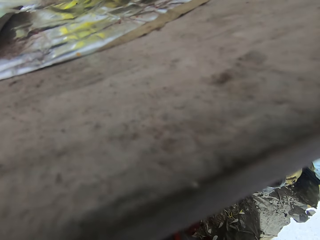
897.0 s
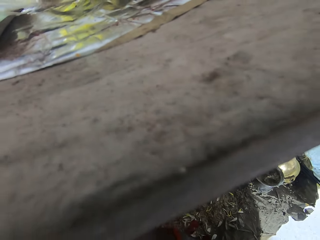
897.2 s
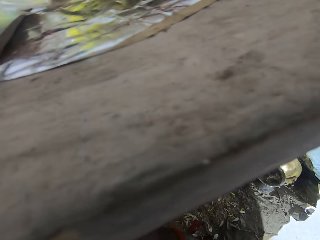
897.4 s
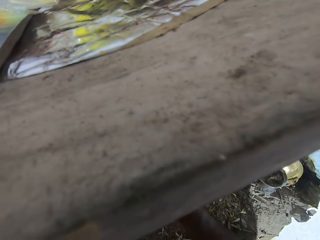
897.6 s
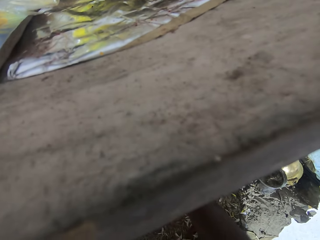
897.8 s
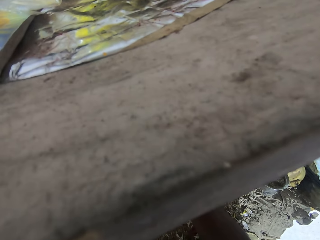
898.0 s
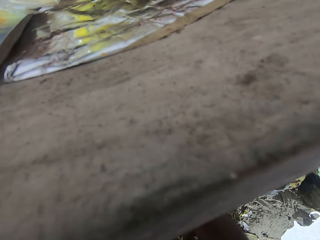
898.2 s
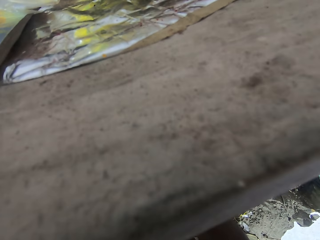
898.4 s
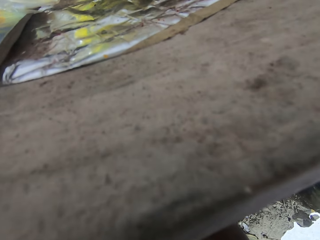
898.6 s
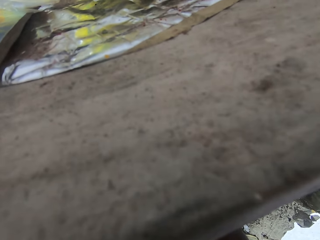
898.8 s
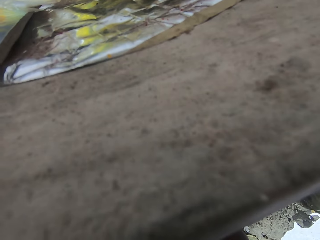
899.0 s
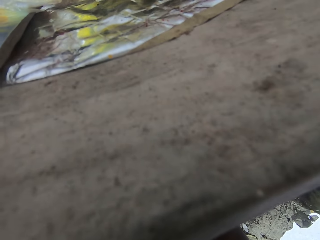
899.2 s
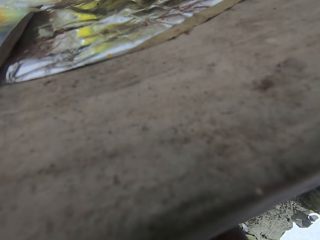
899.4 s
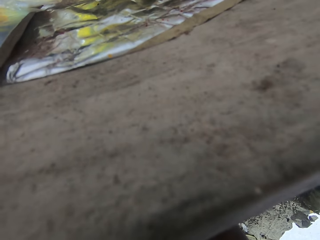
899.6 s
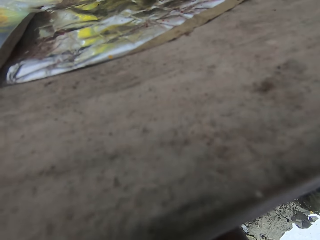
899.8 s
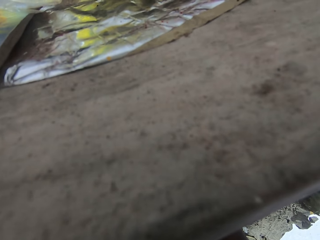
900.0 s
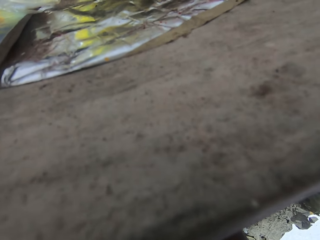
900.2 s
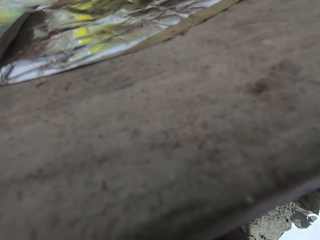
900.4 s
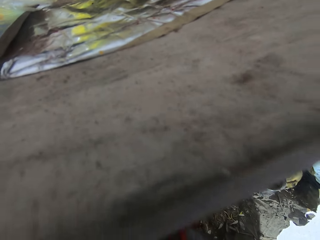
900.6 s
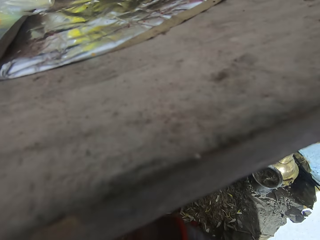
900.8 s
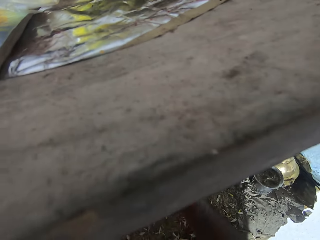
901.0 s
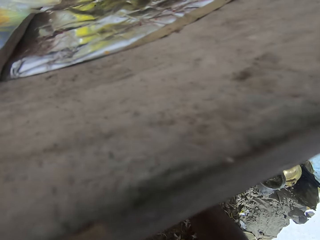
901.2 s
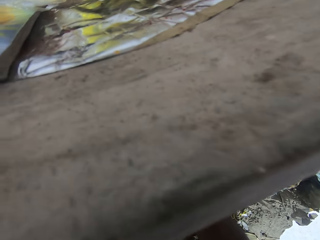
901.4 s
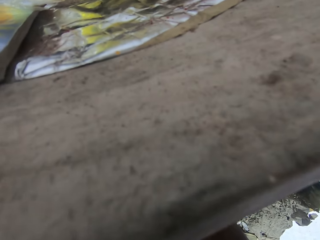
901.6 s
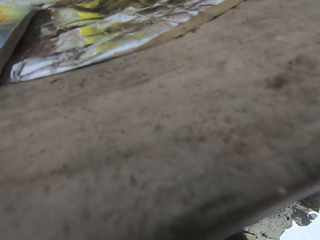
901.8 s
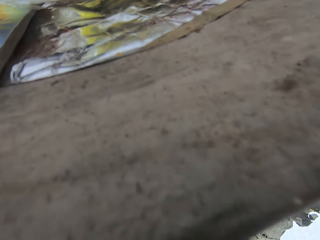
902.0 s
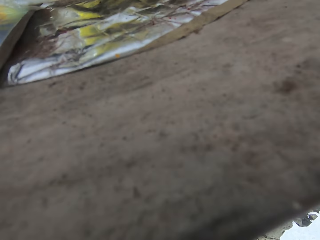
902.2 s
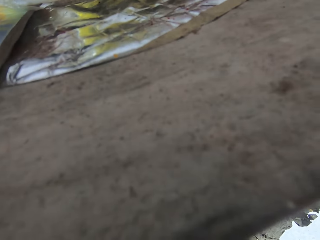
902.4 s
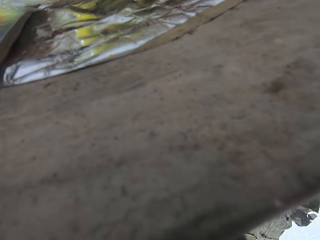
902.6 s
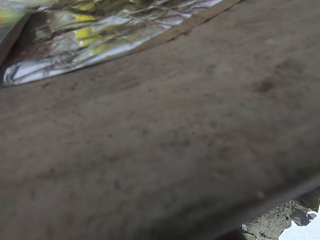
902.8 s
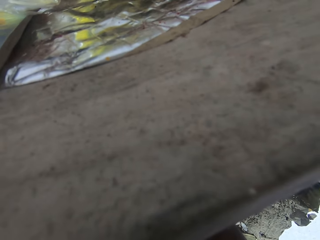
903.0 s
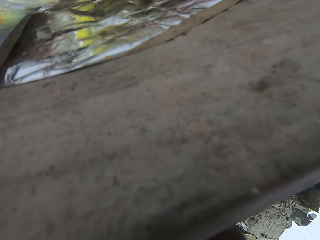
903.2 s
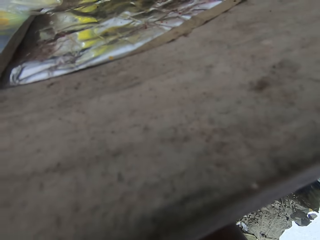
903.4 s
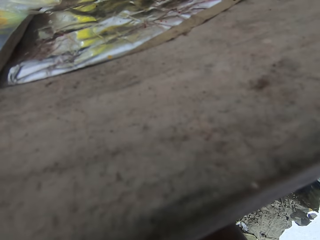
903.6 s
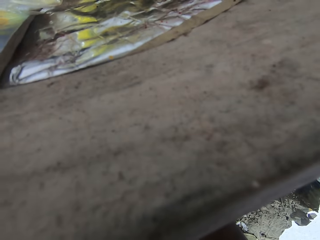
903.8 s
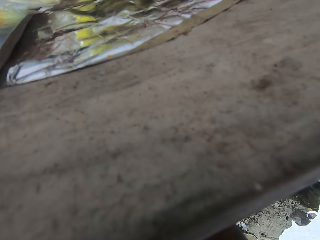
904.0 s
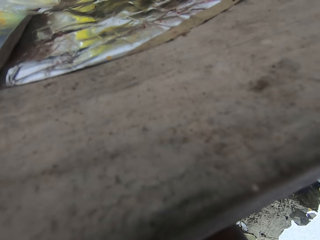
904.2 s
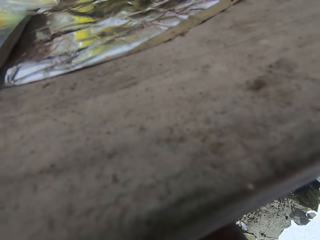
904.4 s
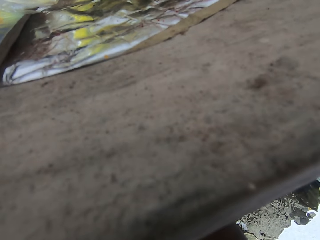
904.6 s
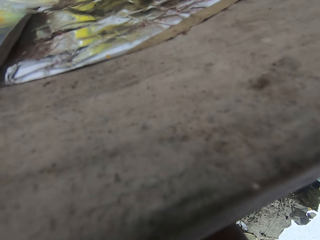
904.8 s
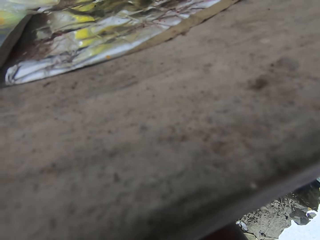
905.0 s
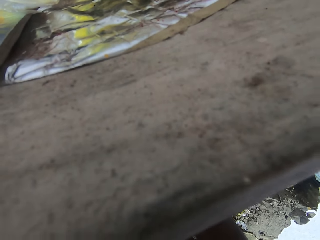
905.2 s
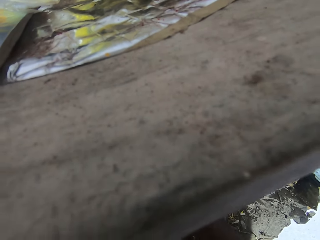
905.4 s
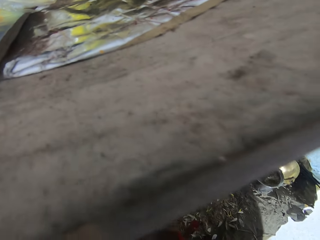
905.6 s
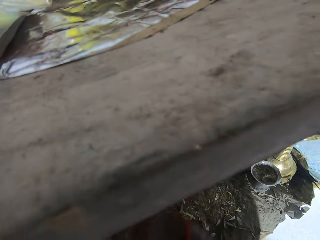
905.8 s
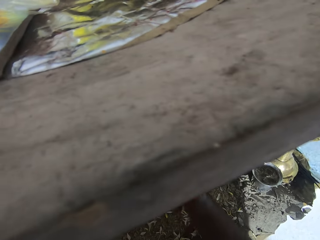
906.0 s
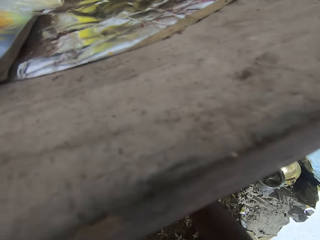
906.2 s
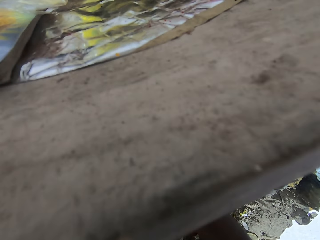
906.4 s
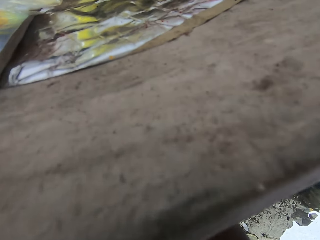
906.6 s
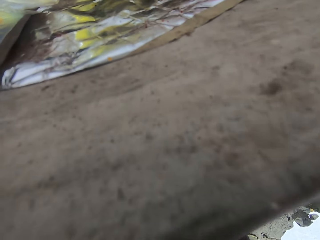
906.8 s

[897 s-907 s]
The camera wearer paints the wall art.

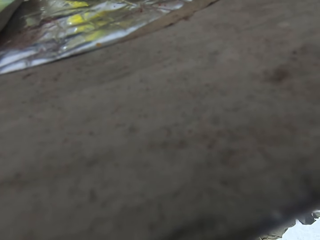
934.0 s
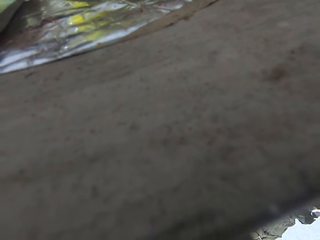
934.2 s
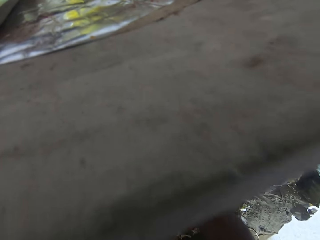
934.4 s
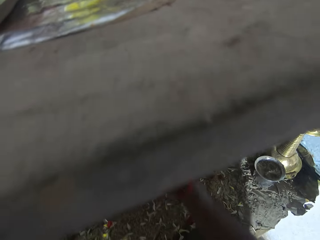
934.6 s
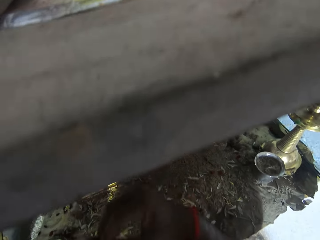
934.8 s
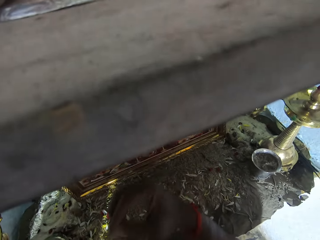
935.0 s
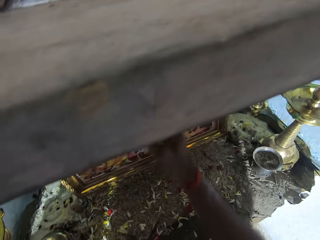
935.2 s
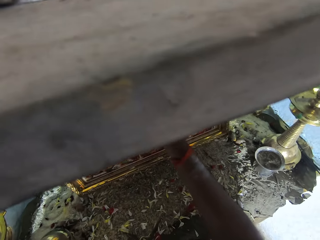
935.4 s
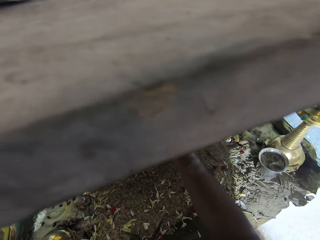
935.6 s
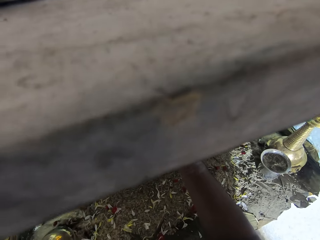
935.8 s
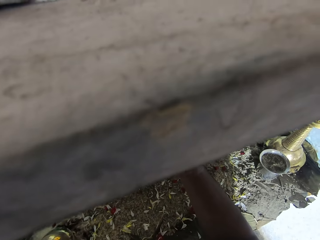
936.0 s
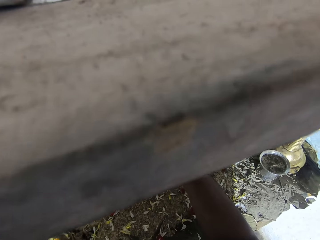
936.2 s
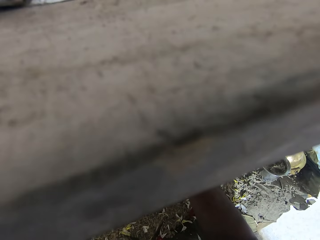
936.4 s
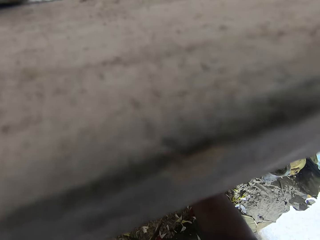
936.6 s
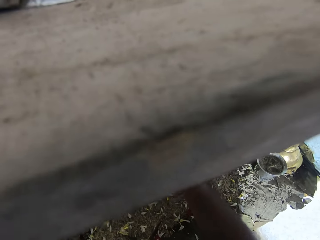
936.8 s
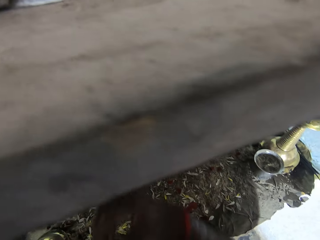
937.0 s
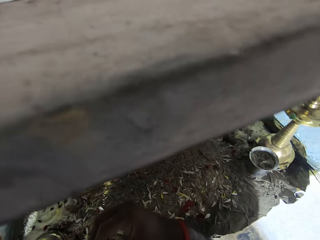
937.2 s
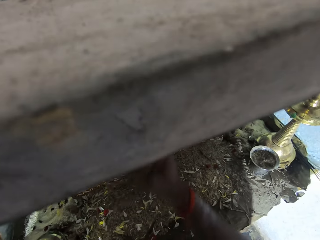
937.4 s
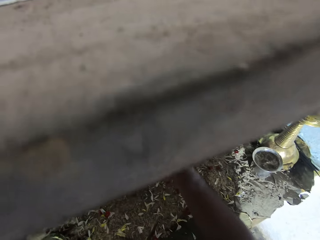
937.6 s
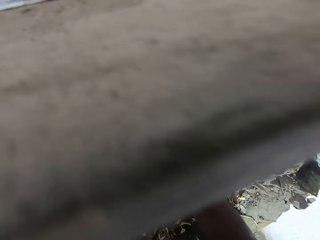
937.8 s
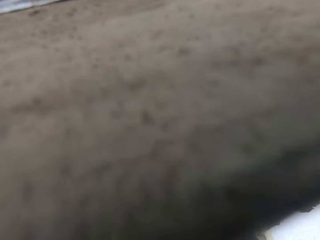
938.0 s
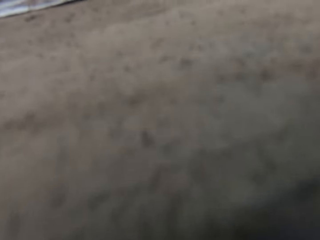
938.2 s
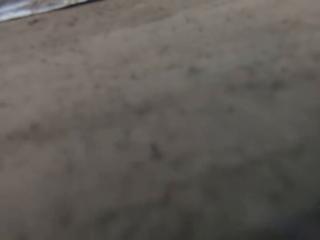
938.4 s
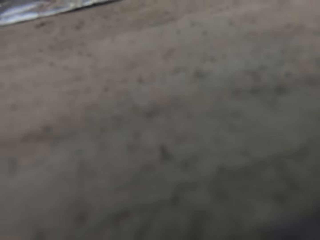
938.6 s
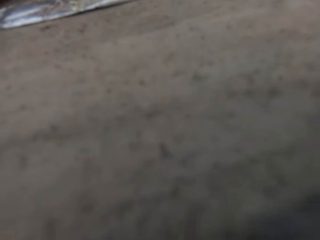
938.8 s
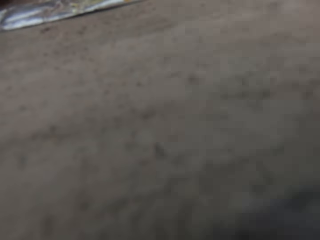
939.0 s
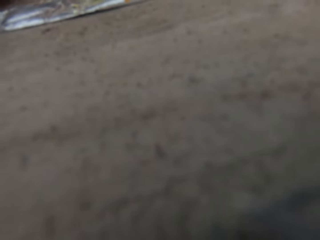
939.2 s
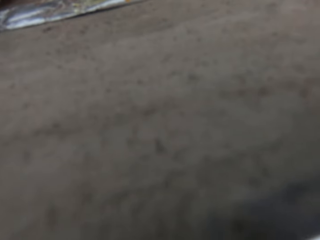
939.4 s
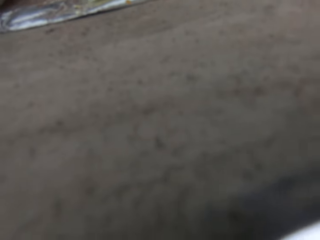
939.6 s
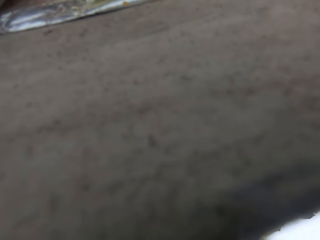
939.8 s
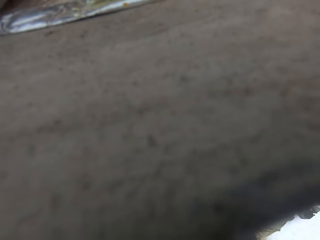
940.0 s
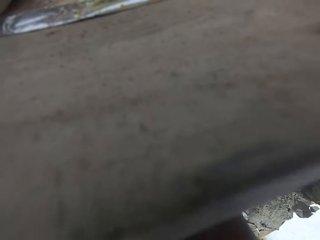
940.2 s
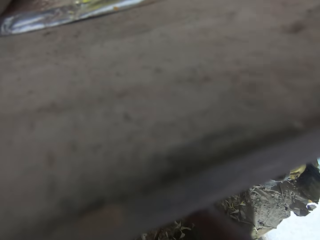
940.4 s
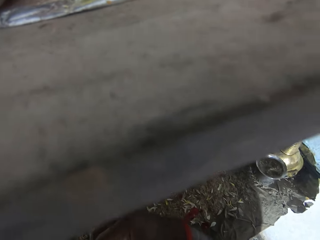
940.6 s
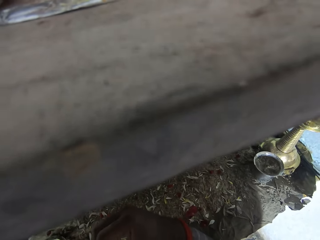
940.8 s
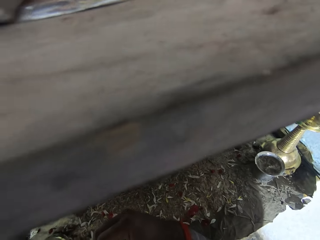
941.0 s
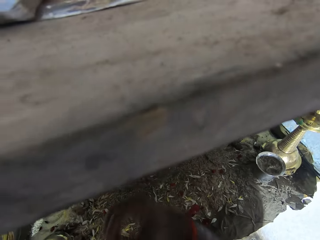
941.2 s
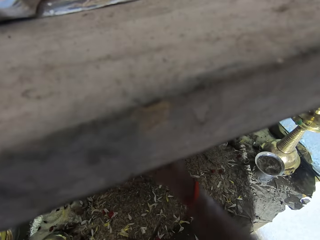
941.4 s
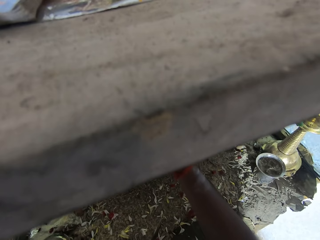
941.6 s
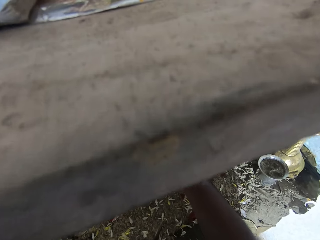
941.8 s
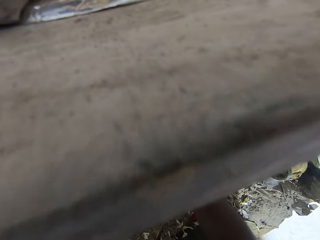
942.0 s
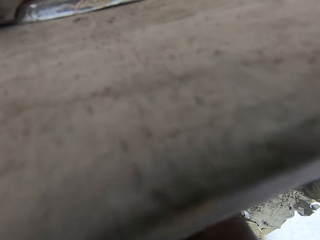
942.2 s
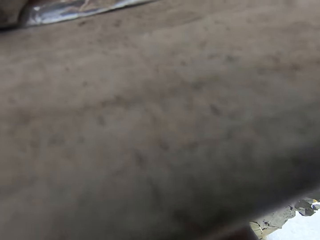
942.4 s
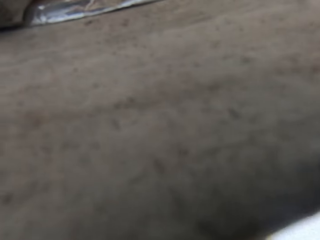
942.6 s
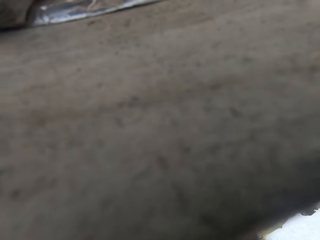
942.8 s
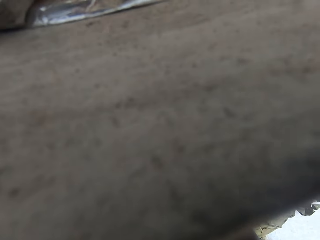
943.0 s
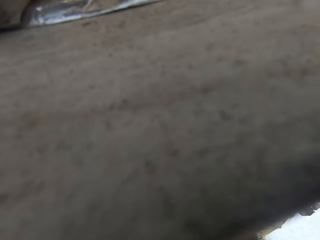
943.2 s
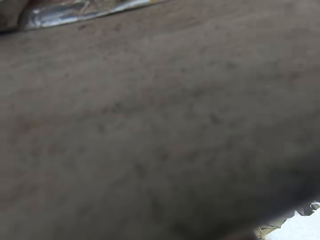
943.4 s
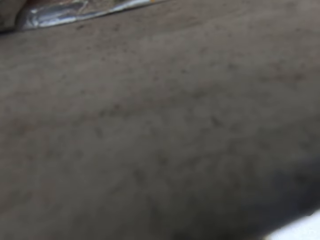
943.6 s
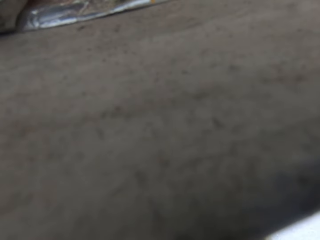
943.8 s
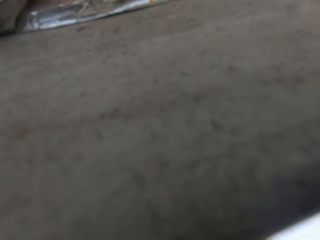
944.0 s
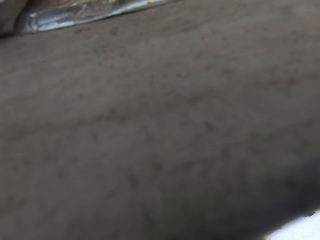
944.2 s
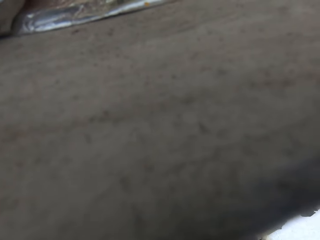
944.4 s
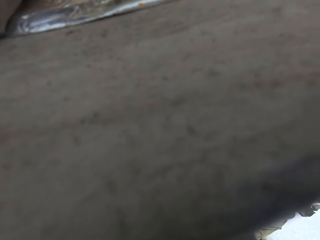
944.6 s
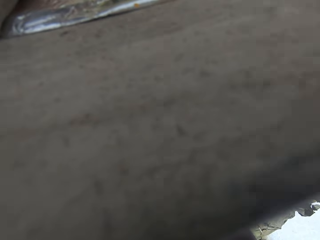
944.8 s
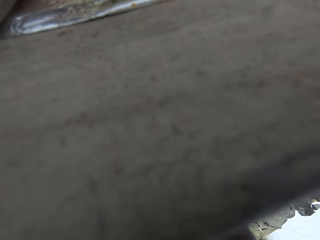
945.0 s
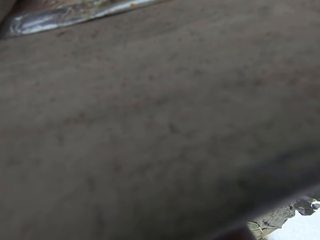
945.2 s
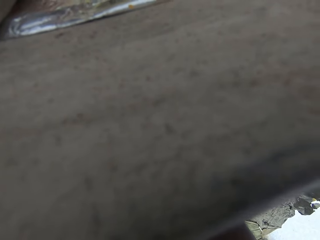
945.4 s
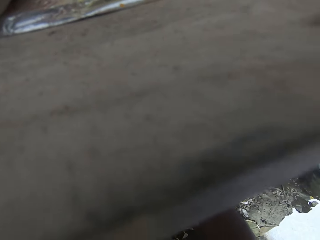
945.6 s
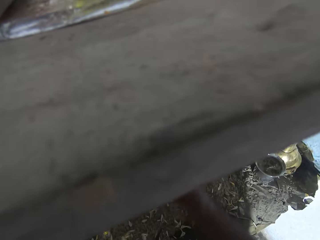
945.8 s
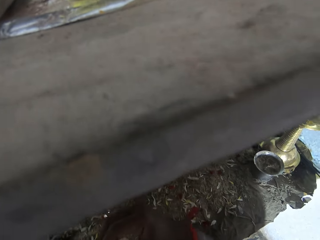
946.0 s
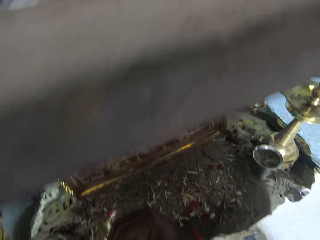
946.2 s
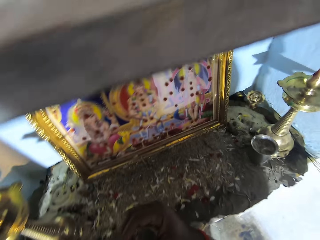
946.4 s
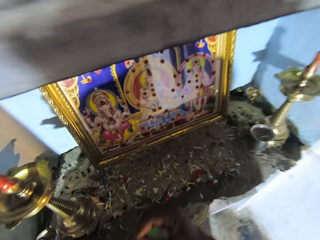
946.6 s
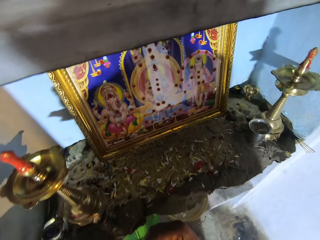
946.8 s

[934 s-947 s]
The camera wearer paints the wall art.
